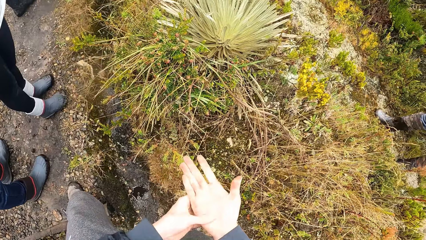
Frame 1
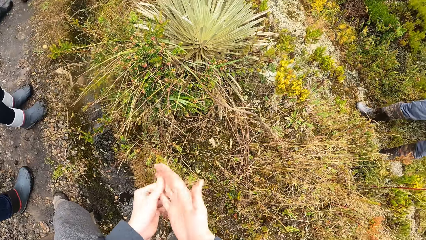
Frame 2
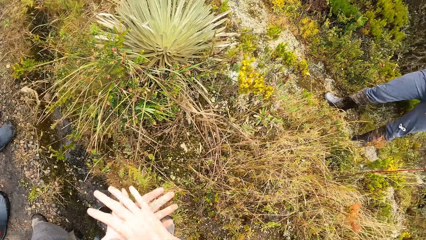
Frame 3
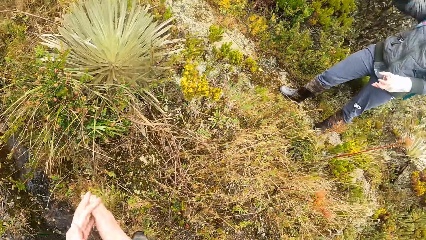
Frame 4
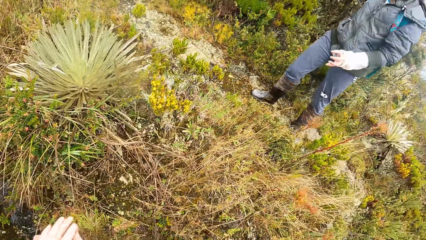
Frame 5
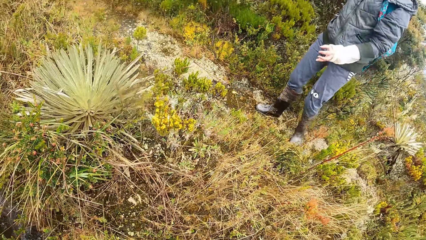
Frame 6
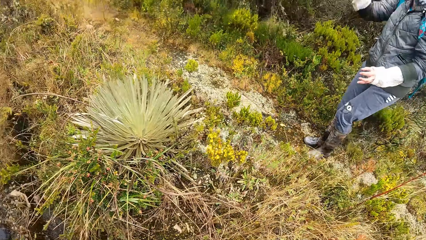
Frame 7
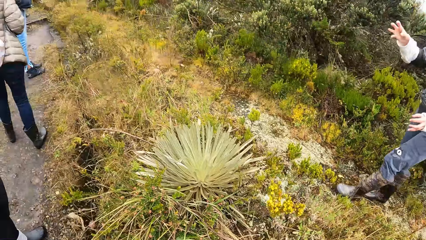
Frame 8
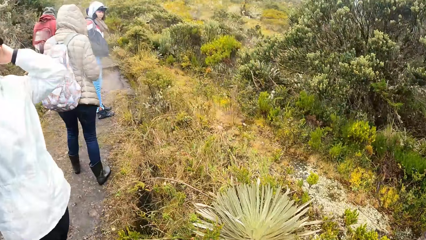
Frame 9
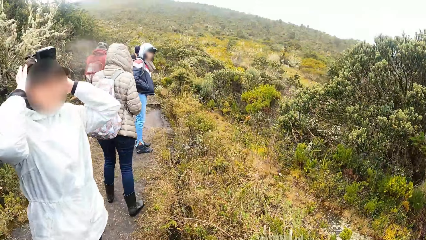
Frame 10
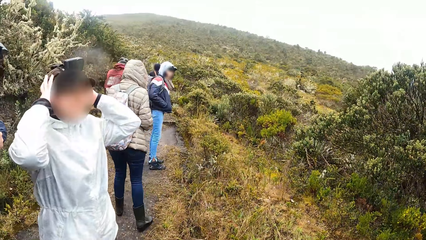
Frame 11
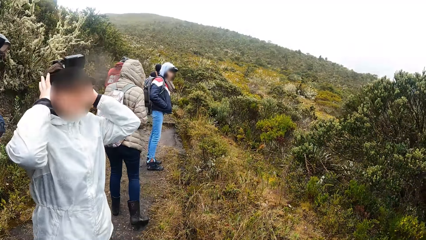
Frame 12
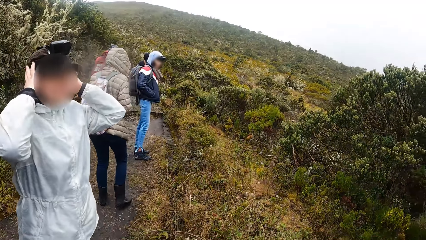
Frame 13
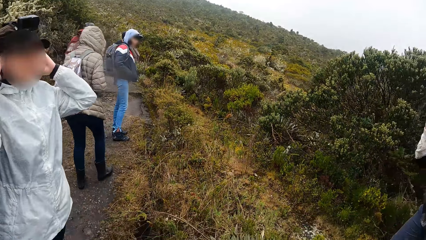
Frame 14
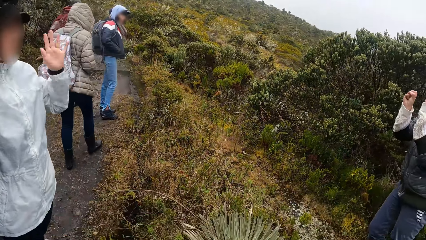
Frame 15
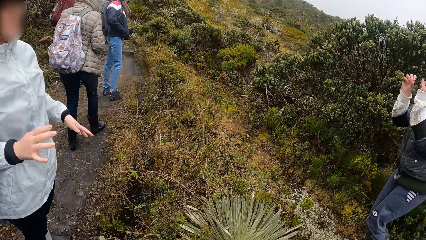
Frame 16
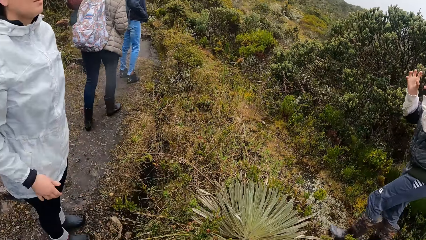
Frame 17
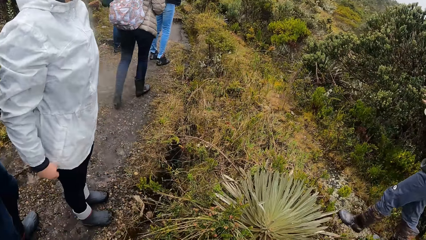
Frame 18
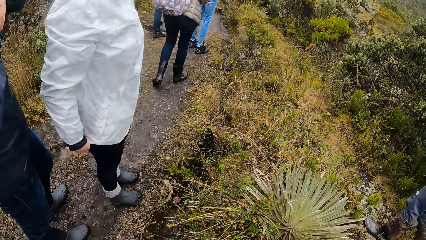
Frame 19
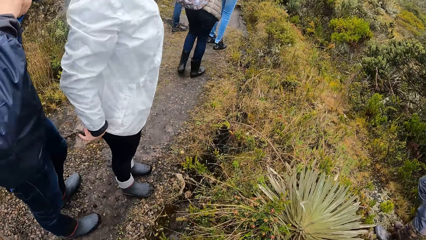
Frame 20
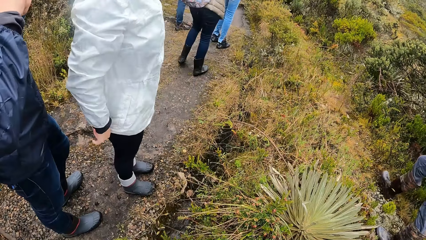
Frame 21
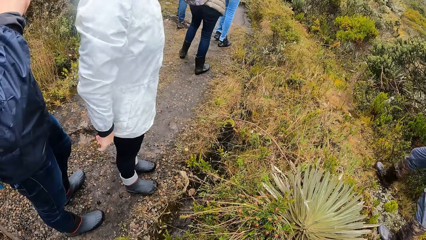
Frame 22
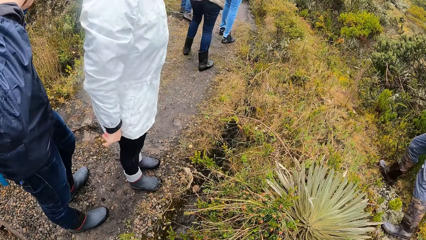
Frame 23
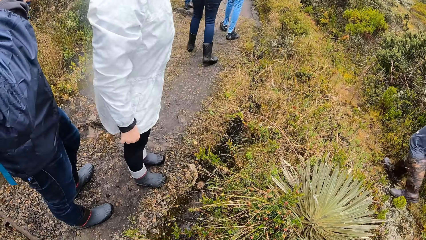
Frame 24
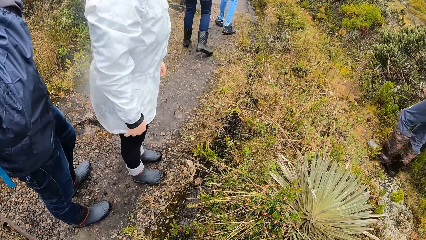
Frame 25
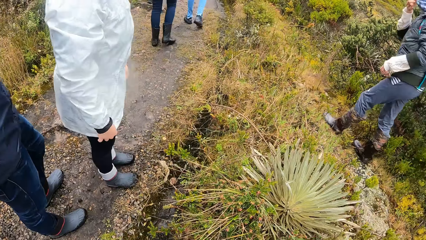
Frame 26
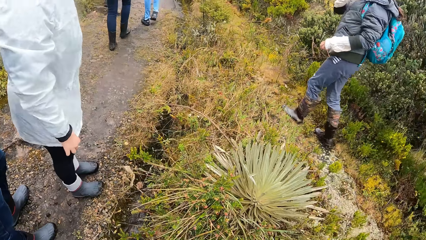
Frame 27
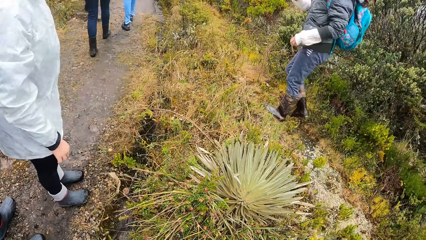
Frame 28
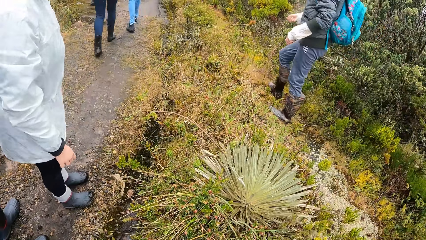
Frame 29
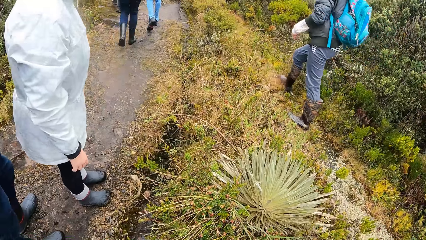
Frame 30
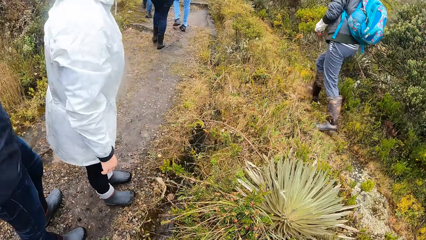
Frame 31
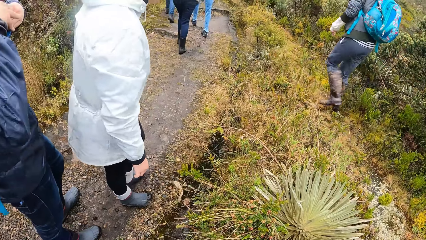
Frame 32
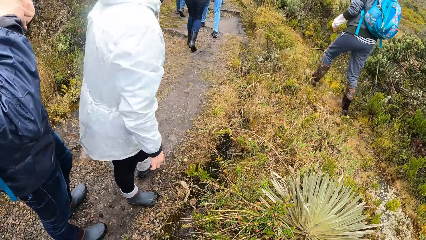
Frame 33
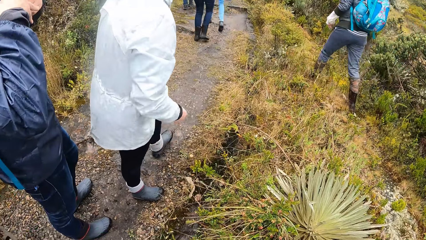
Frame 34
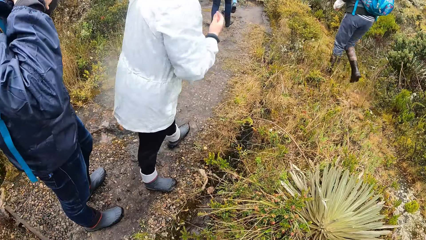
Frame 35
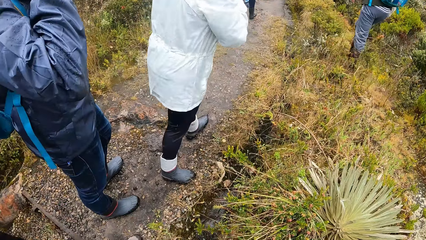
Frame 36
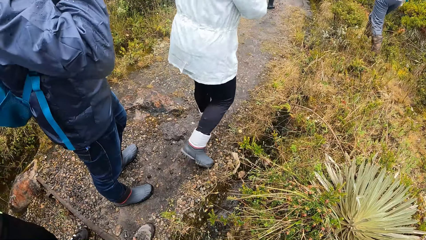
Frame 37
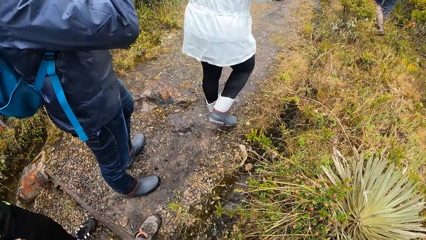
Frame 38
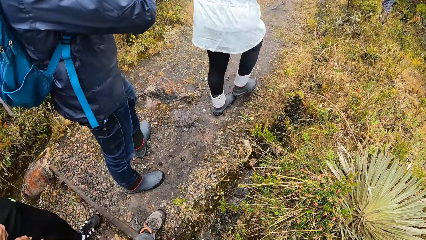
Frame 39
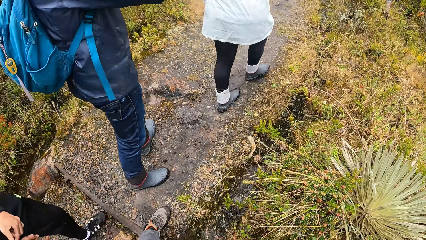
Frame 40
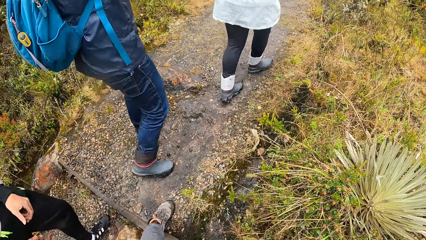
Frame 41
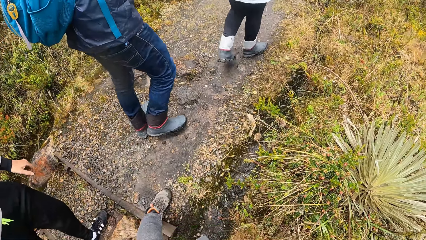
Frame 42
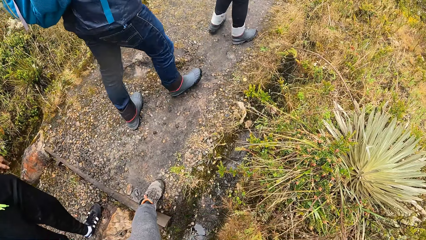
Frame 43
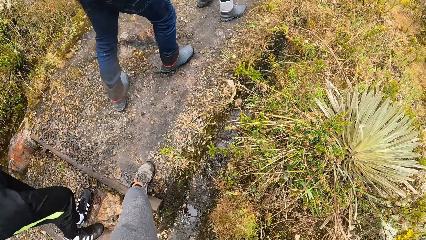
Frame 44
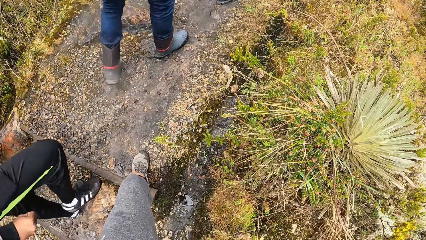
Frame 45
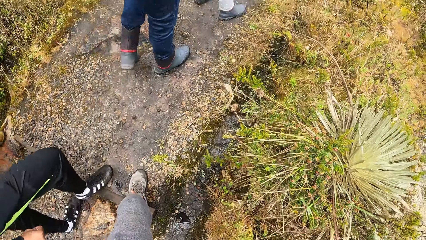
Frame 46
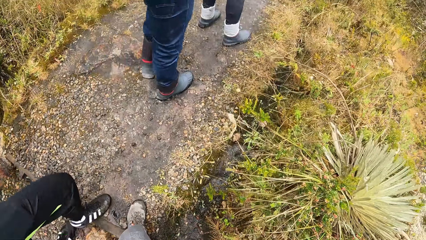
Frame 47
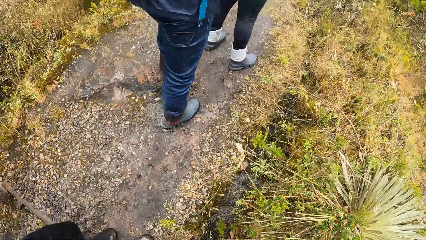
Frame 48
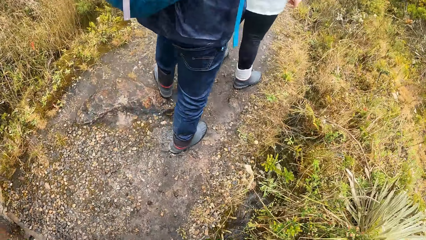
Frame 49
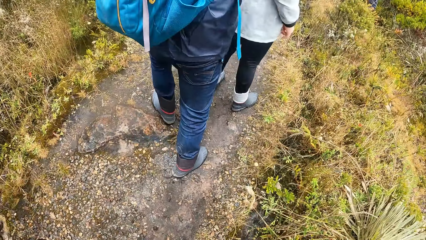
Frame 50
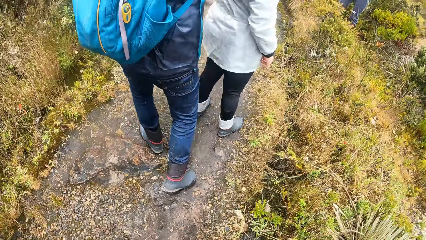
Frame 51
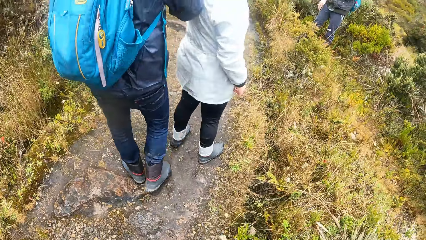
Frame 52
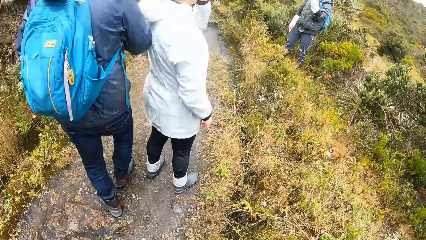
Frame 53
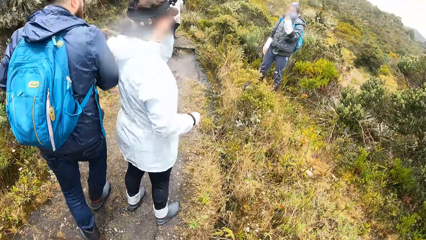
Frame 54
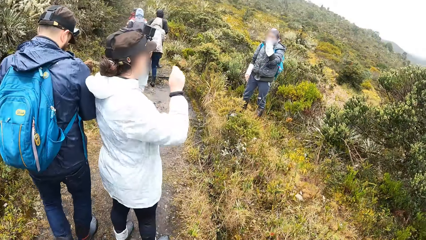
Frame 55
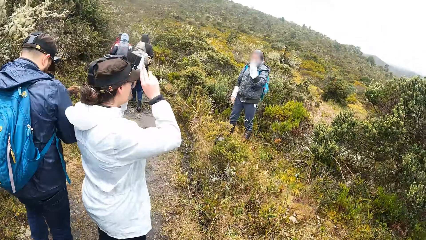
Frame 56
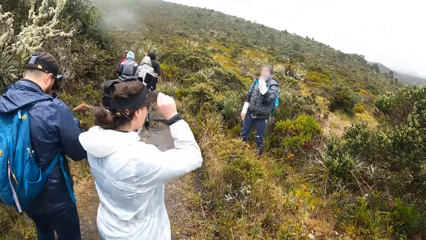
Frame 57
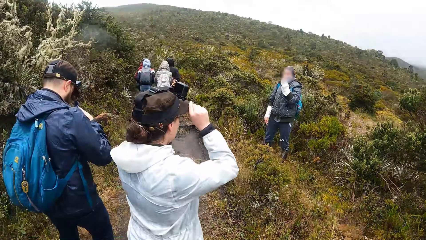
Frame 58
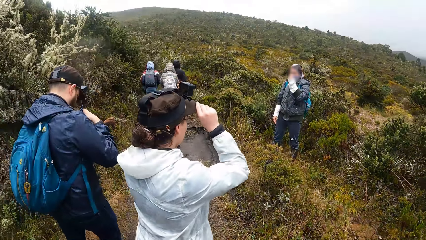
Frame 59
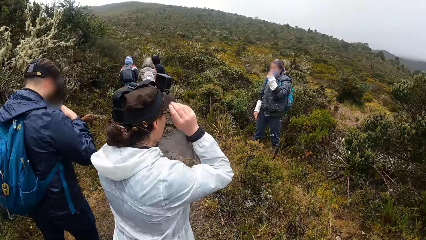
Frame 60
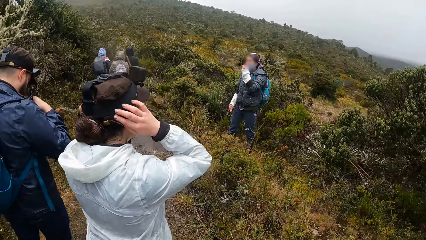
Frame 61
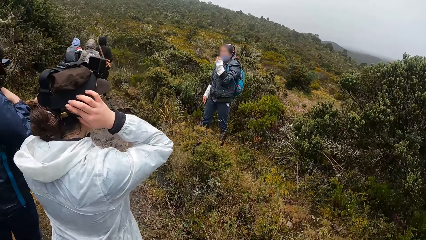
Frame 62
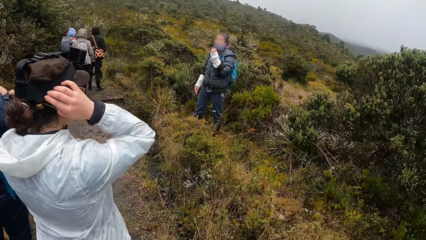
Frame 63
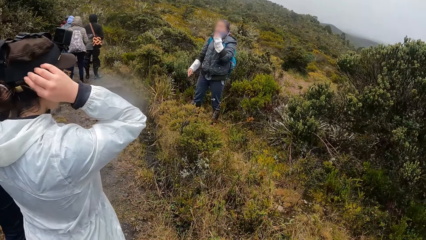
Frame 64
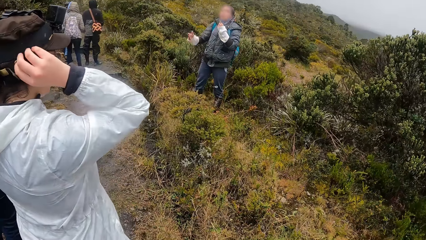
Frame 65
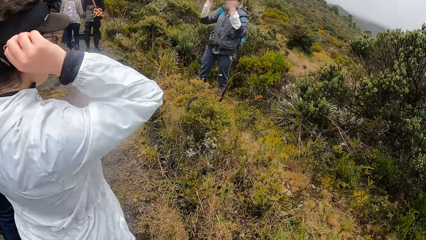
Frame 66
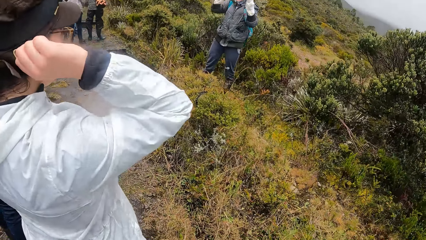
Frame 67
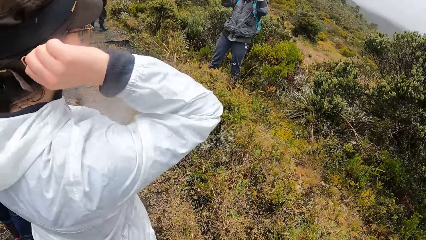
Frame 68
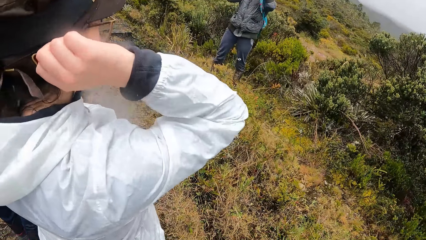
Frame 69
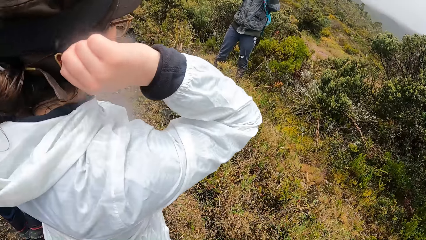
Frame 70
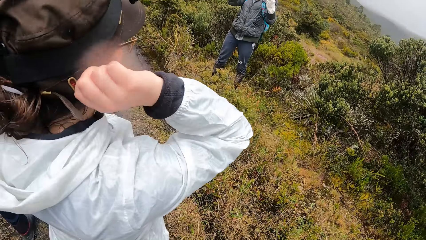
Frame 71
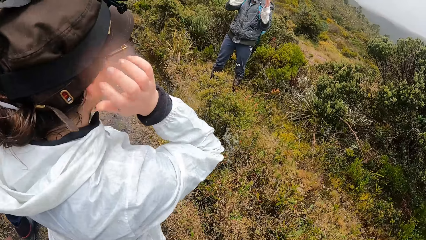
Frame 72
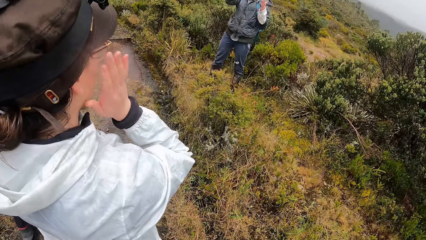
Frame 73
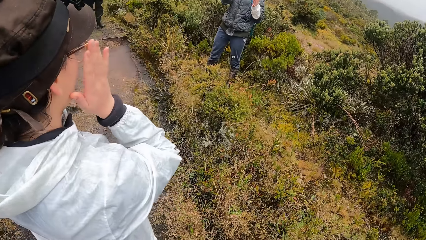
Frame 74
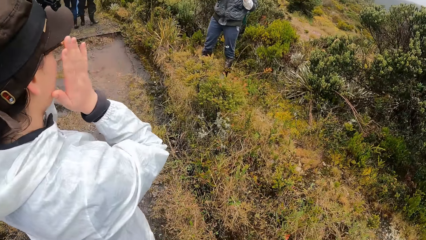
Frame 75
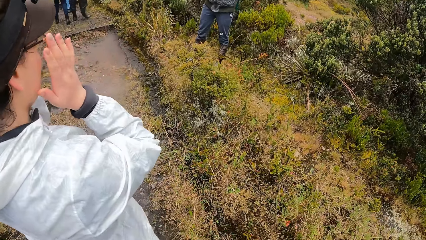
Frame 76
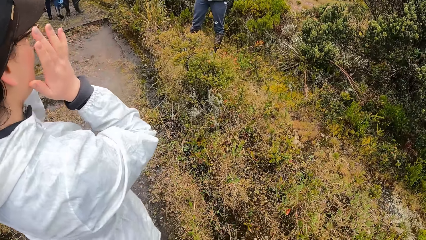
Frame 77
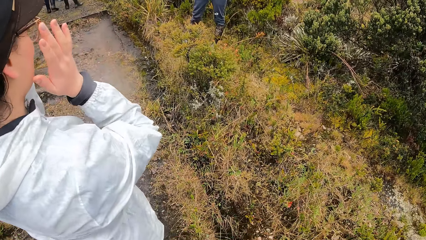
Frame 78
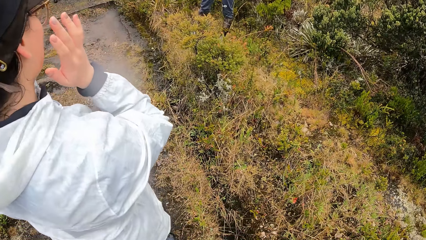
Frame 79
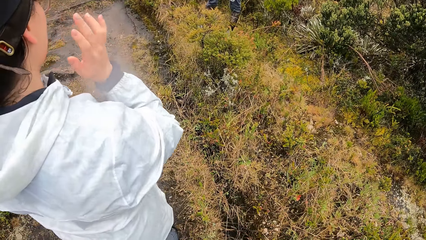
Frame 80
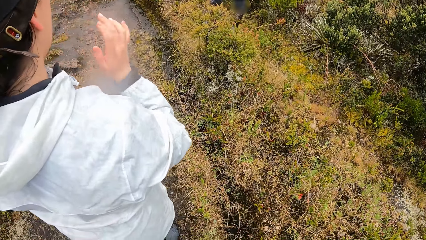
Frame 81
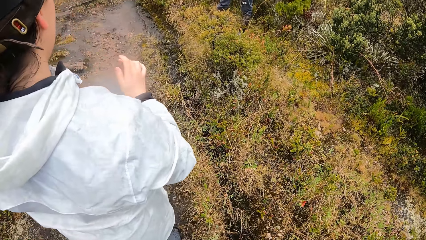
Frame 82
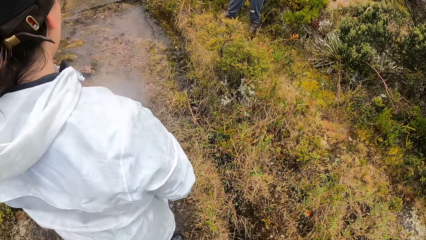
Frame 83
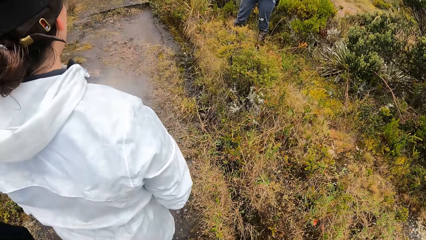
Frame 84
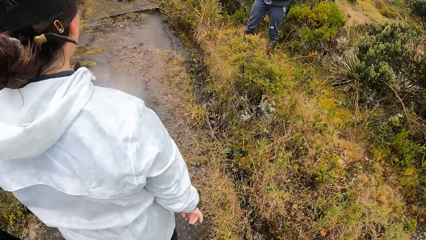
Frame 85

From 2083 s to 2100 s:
The woman adjusts her camera on her head with both hands. The woman adjusts her hoodie on her body with both hands. Another woman walks up the pathway. A third woman walks up the pathway. A man walks up the pathway. A fourth woman walks on the bush. A fifth woman walks on the pathway. The first woman walks up the pathway. Another man walks up the pathway. A third man walks up the pathway. The camera wearer walks up the pathway. The fourth woman adjusts her mask on her face with her left hand. The first woman adjusts her camera on her head with both hands. The fourth woman interacts with the group of people on the pathway. The fourth woman adjusts her camera on her head with both hands. The first woman adjusts her glasses on her face with both hands.
